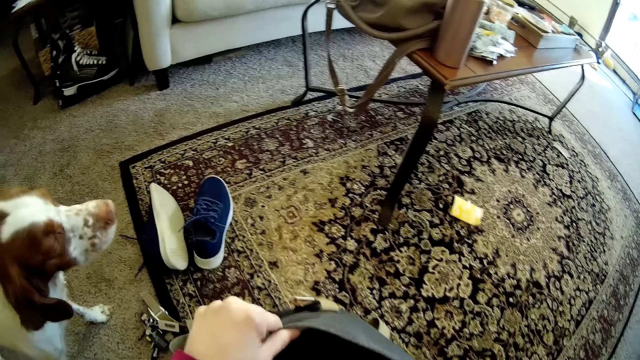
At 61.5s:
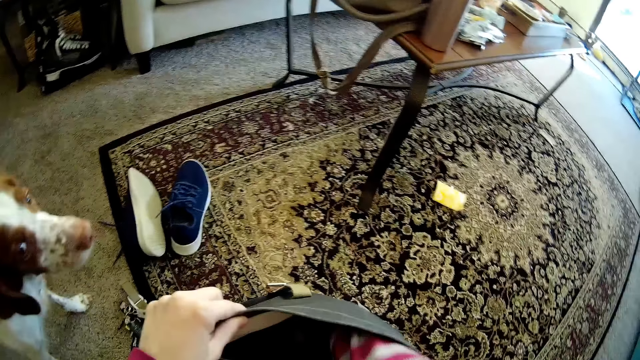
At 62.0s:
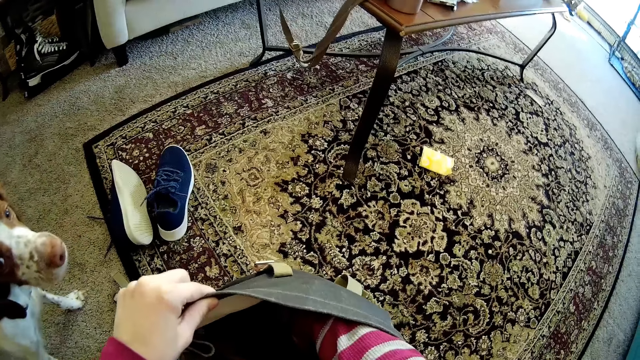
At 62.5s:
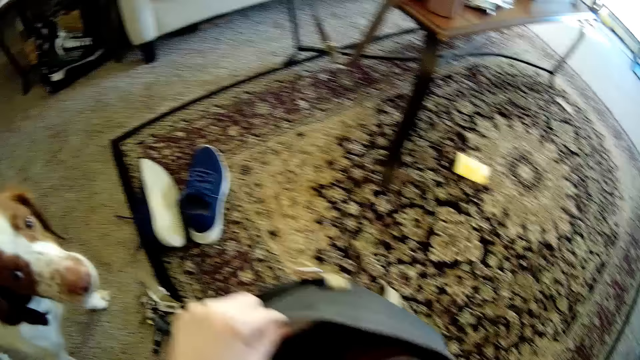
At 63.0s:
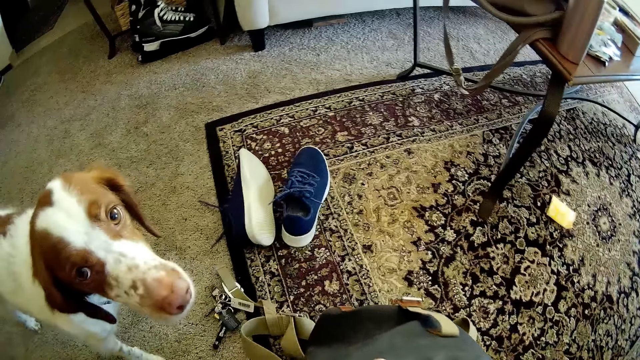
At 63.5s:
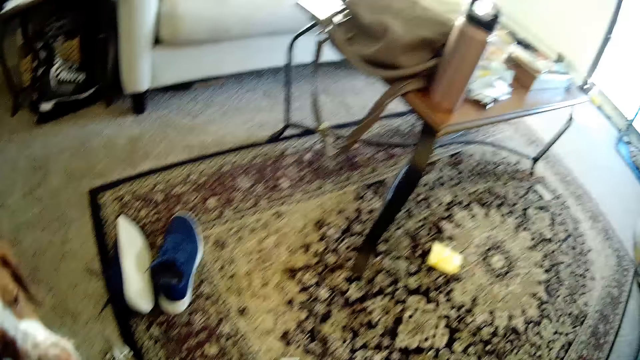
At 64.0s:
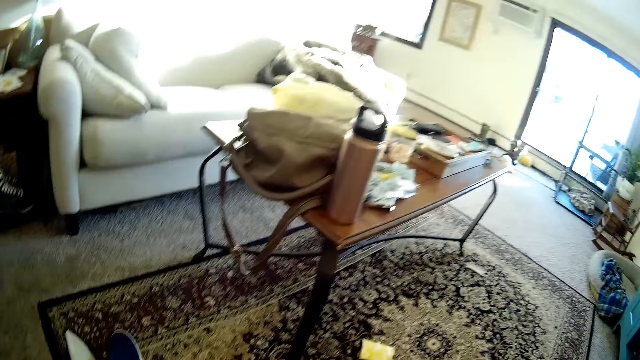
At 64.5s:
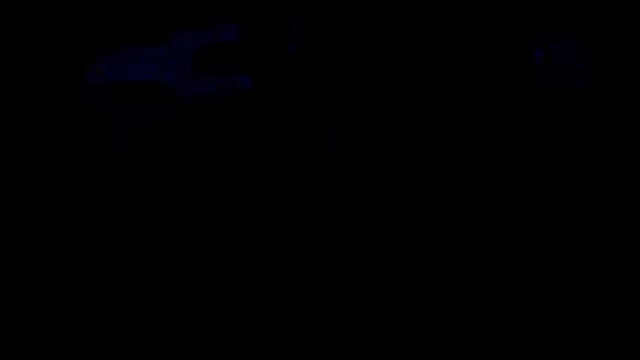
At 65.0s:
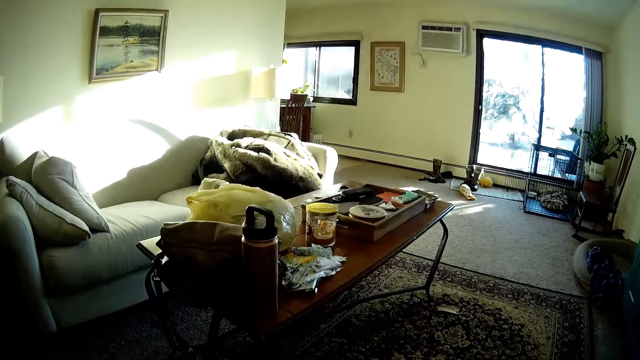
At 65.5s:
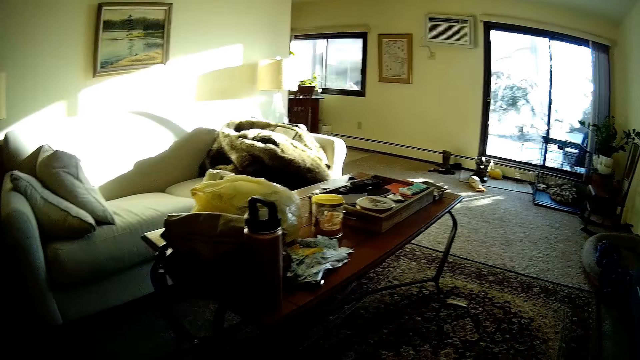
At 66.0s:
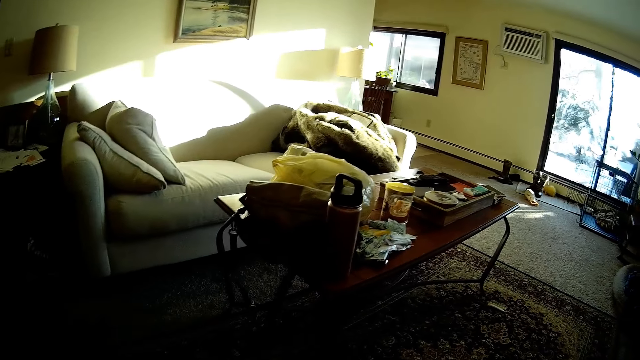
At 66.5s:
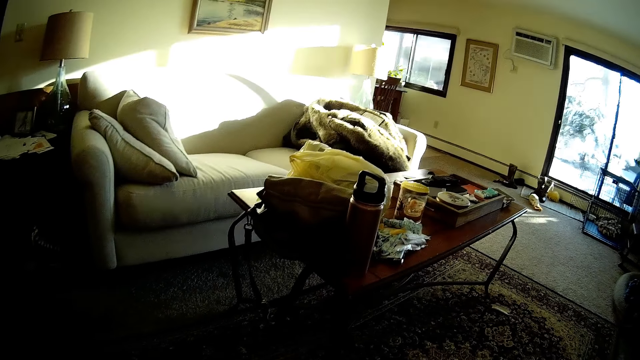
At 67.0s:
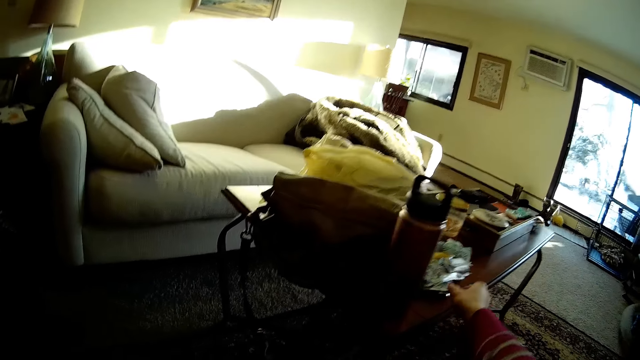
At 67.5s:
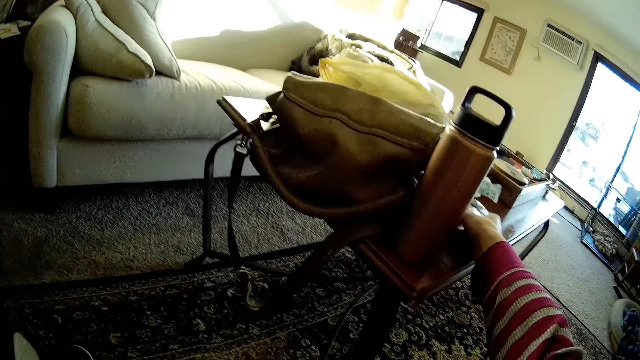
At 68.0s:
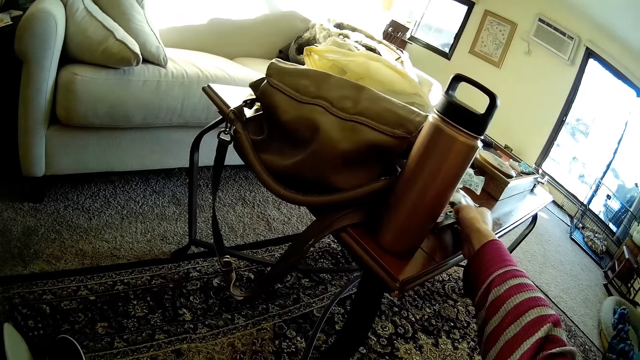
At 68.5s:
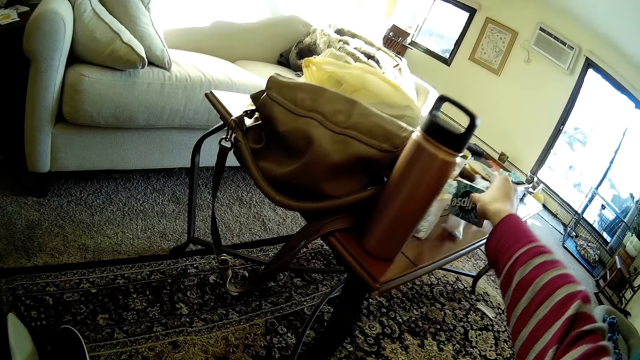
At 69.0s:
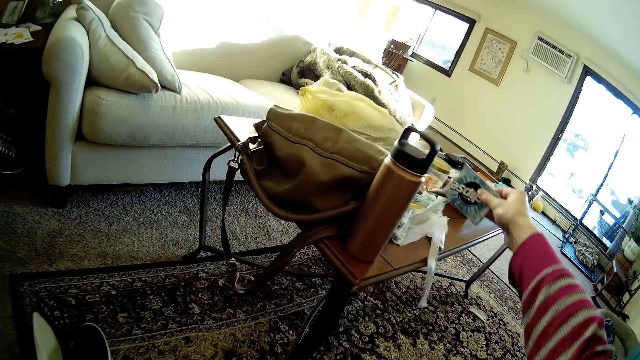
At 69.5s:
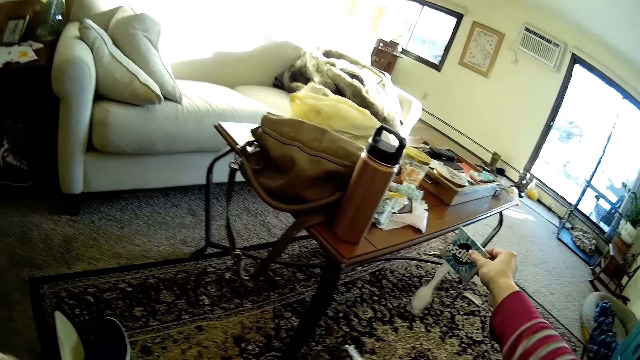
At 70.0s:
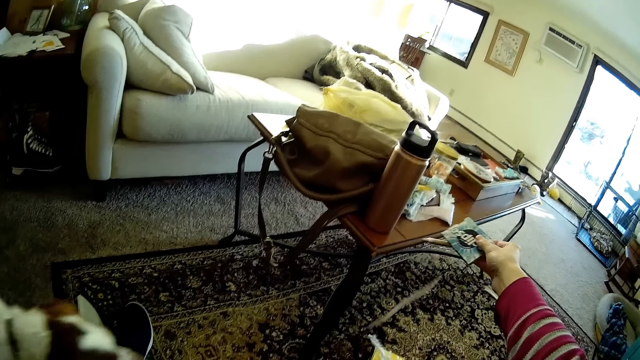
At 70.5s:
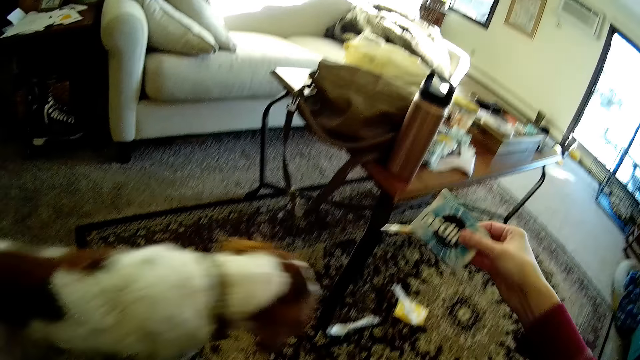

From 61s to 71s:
The camera wearer searches in the backpack bag with her right hand. She looks around the room. She takes a pack of crayons or a note pad on the table with her right hand.

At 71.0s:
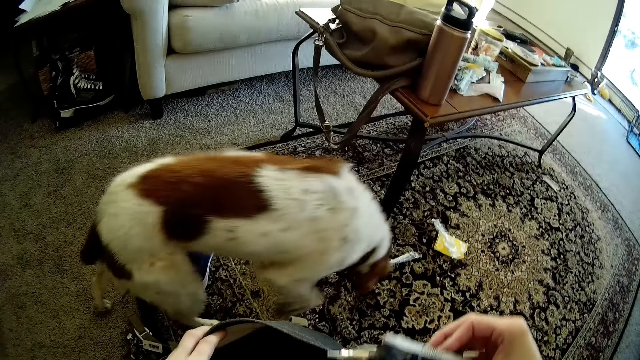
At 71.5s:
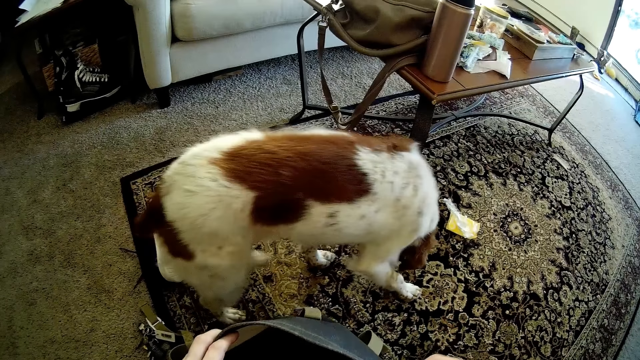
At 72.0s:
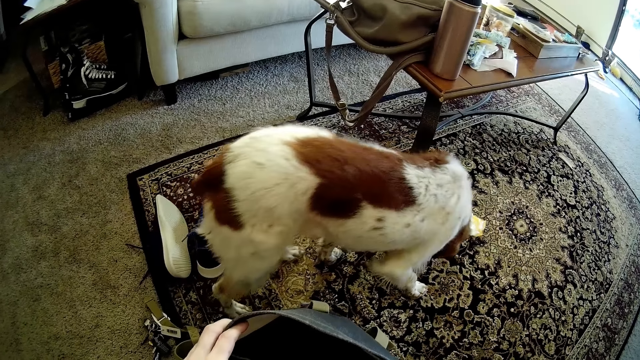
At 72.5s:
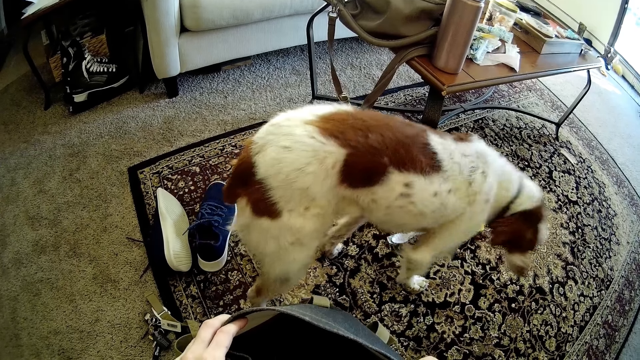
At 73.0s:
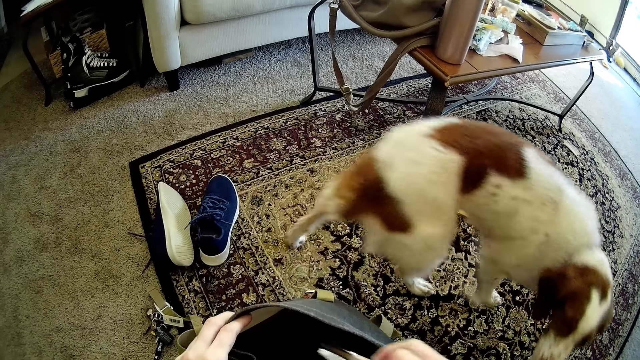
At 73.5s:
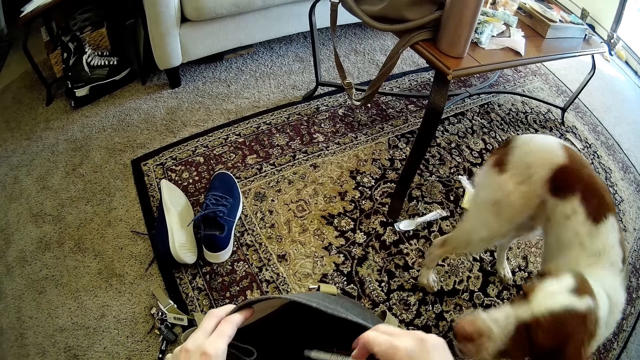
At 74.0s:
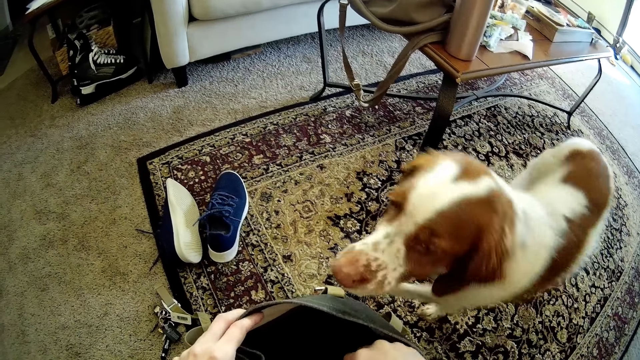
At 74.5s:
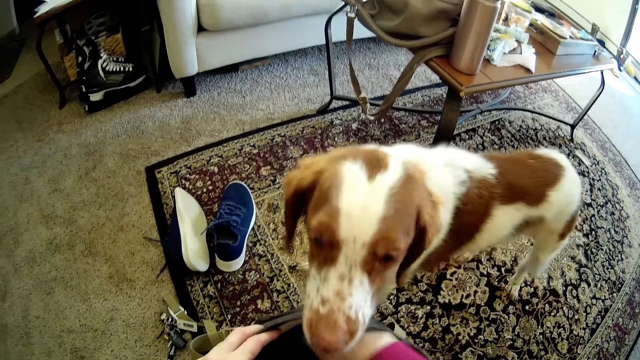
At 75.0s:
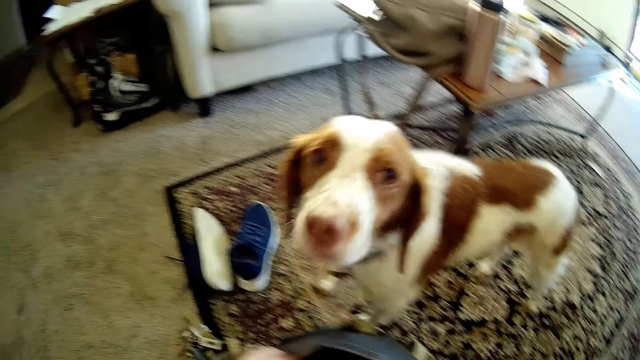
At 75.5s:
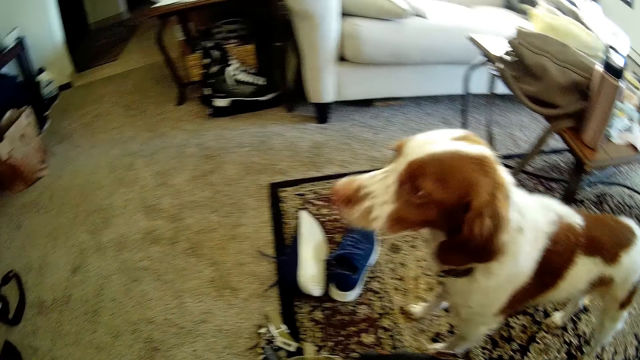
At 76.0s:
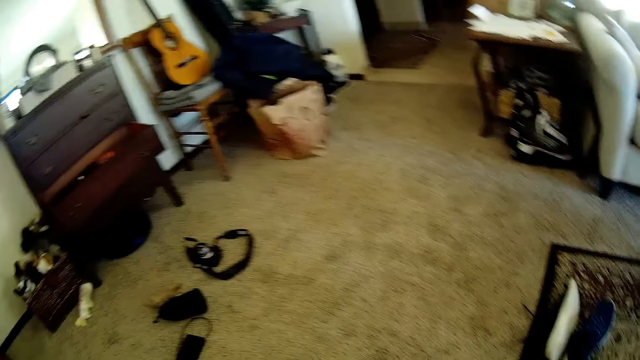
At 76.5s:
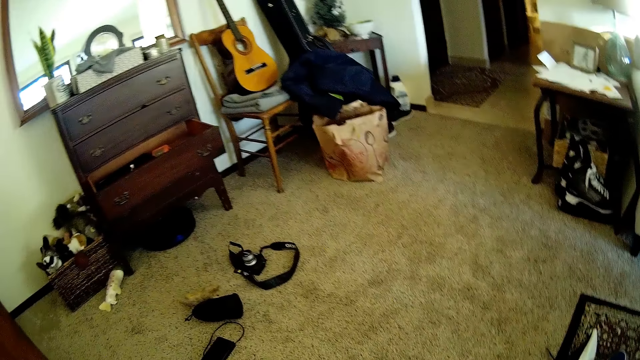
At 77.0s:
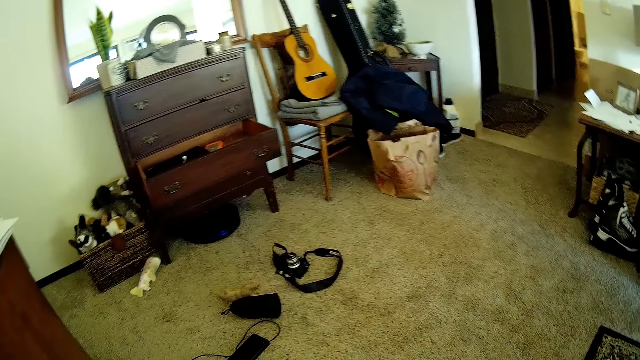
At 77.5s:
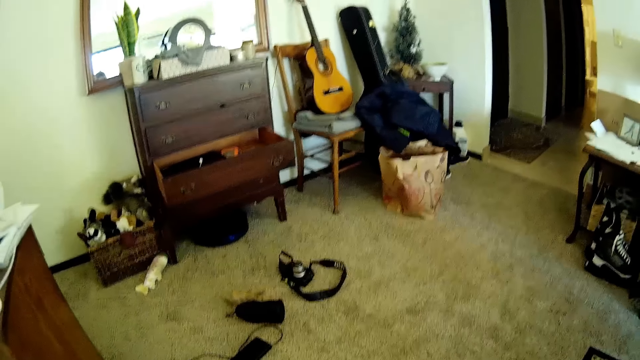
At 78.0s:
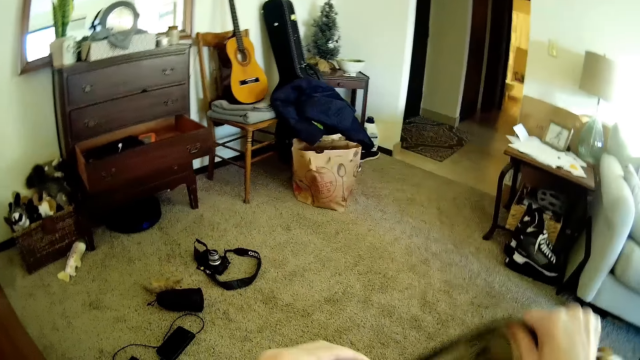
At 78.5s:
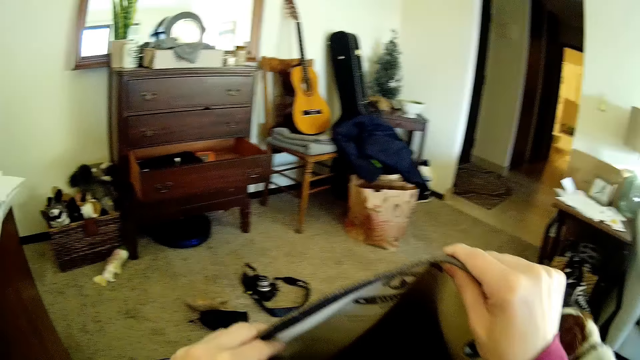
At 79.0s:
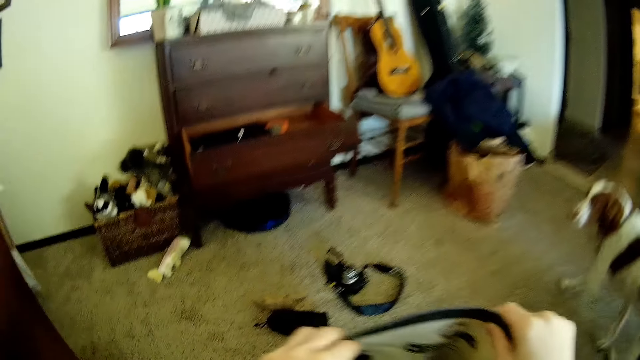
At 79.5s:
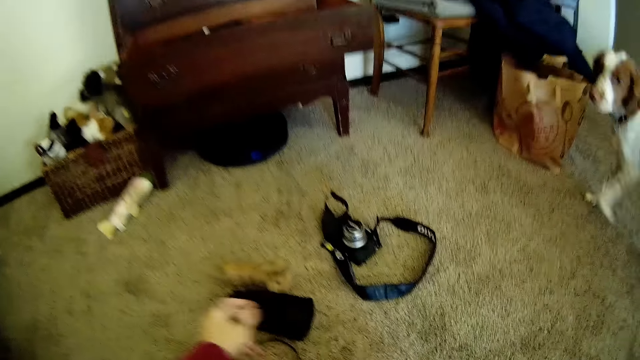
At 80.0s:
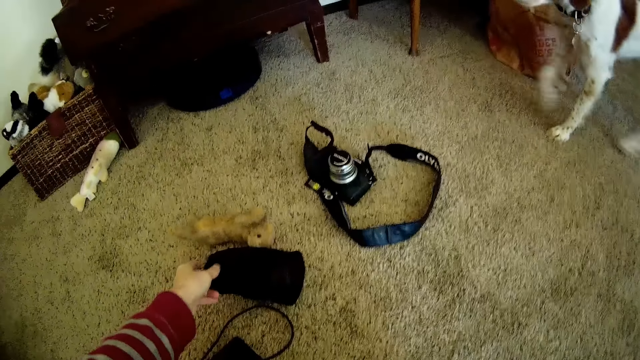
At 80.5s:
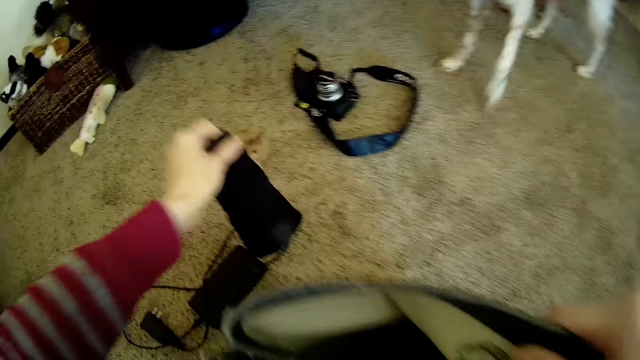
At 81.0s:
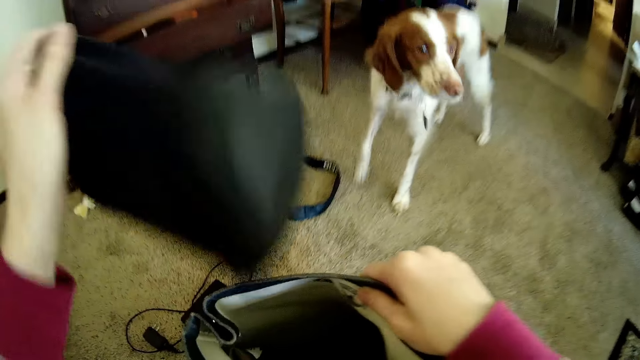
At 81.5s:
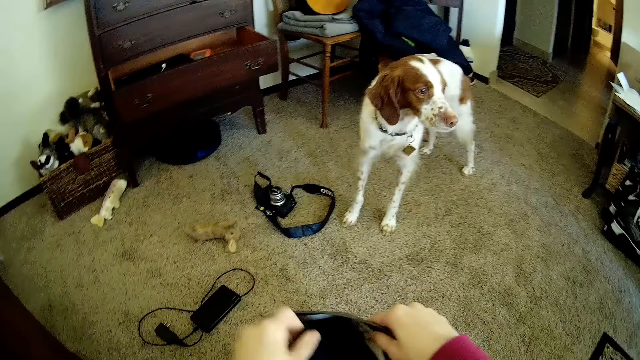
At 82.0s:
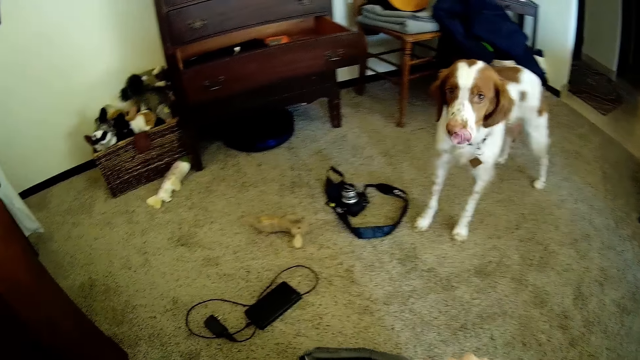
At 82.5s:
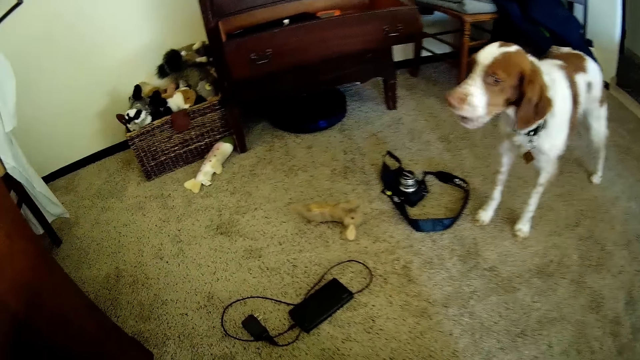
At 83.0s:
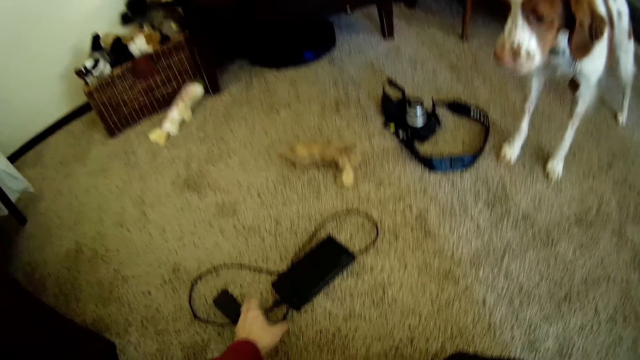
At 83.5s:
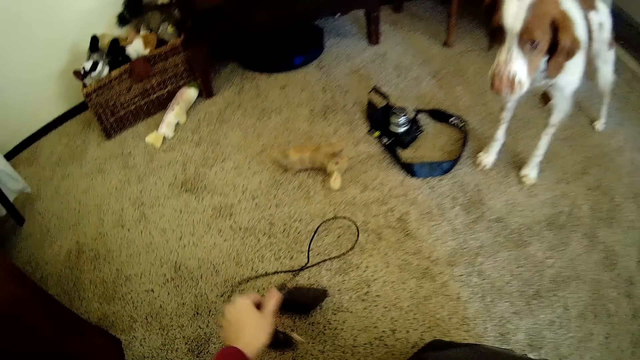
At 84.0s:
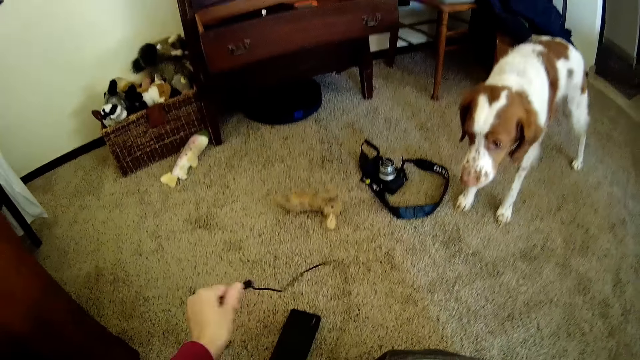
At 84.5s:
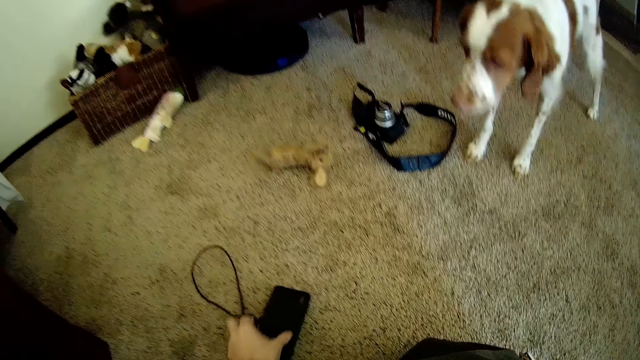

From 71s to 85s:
The camera wearer drops the pack of crayons or note pad into the bag. She turns around the room. She stands from the sofa. She picks a purse or glove on the floor with her left hand. She drops the purse into the bag. She picks a power bank or cable on the floor with her left hand.
